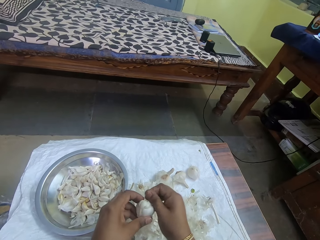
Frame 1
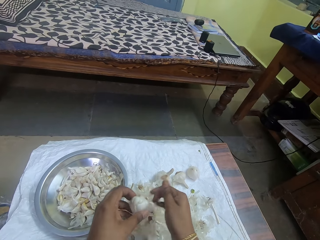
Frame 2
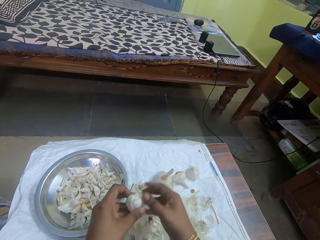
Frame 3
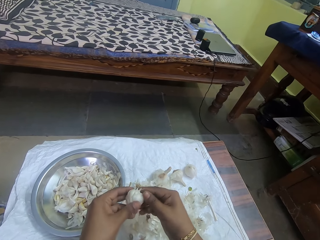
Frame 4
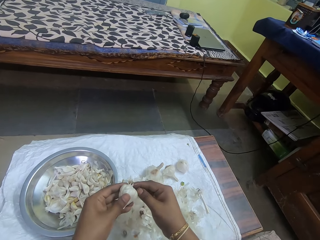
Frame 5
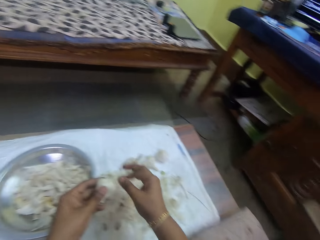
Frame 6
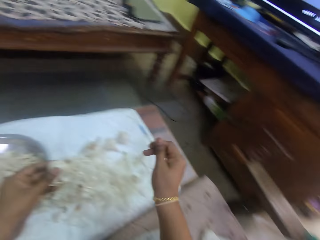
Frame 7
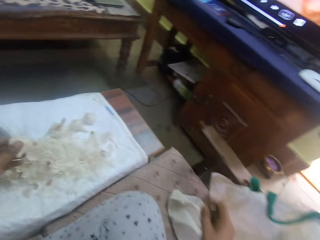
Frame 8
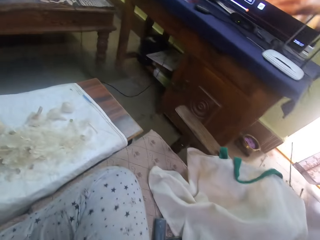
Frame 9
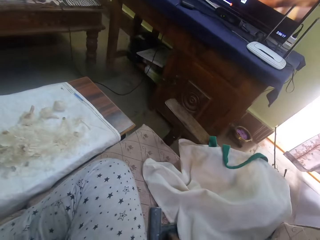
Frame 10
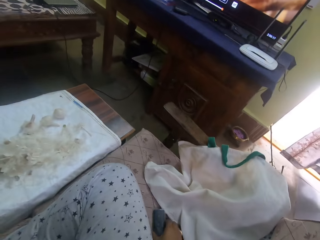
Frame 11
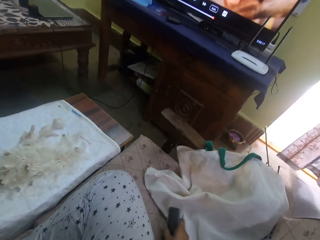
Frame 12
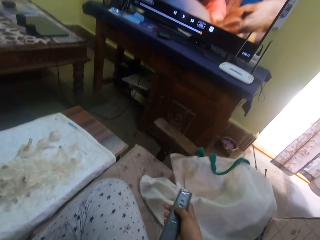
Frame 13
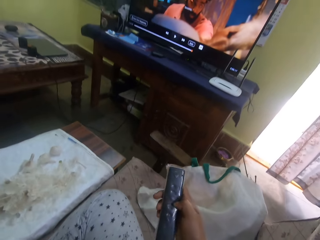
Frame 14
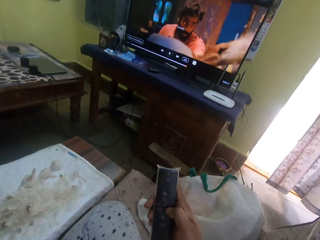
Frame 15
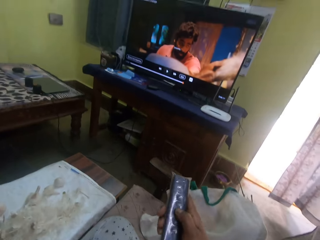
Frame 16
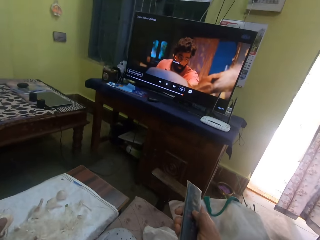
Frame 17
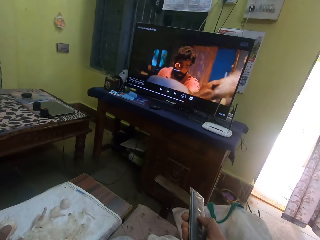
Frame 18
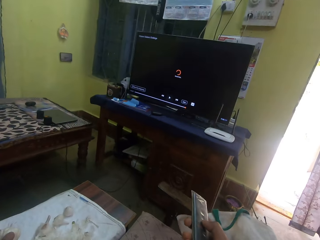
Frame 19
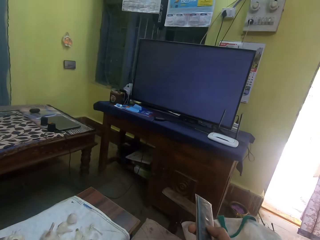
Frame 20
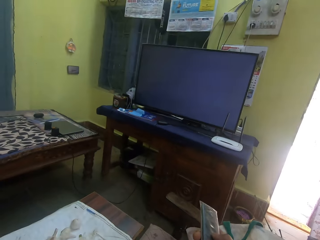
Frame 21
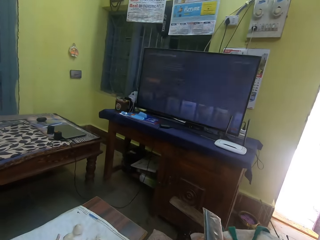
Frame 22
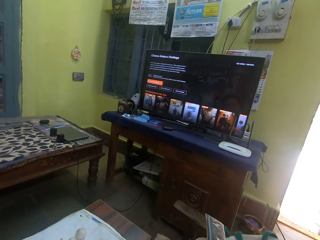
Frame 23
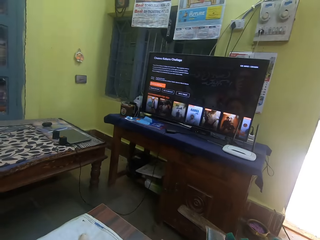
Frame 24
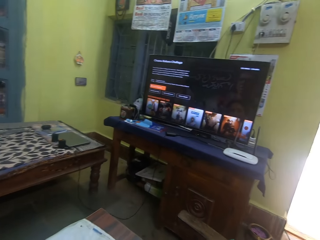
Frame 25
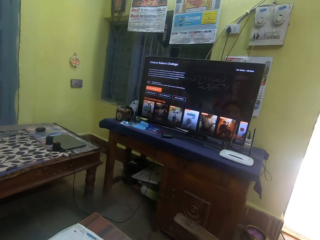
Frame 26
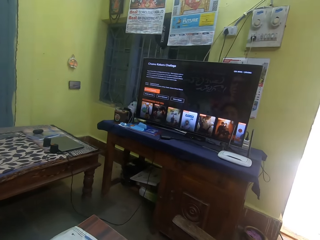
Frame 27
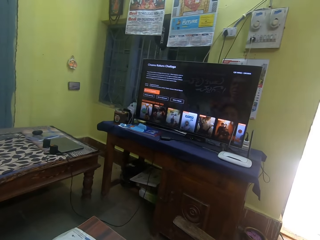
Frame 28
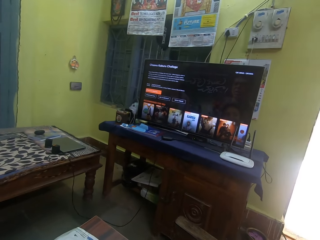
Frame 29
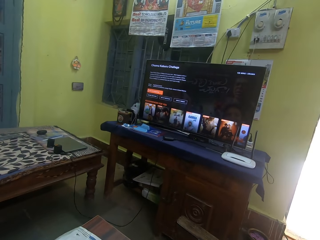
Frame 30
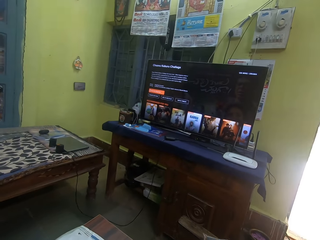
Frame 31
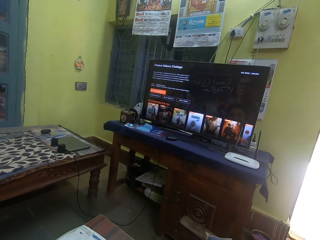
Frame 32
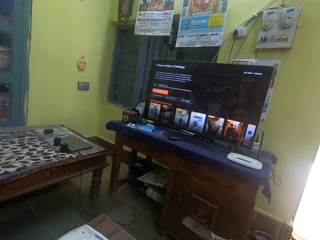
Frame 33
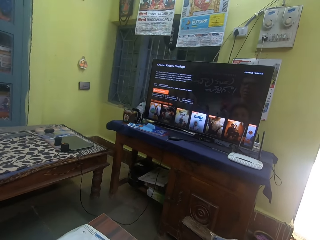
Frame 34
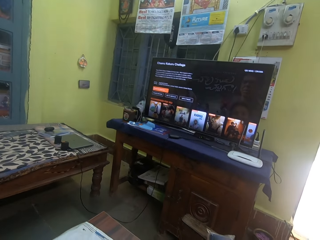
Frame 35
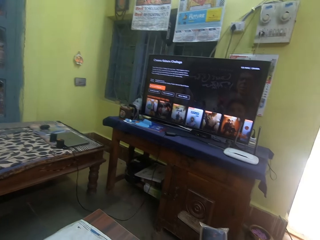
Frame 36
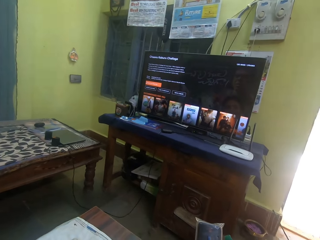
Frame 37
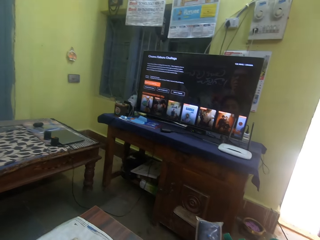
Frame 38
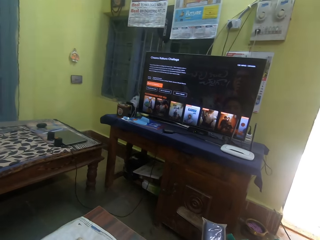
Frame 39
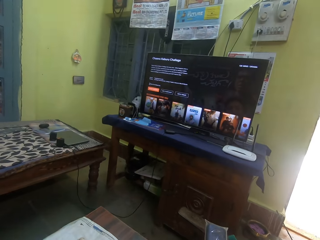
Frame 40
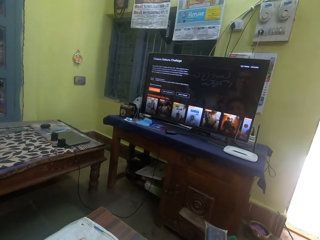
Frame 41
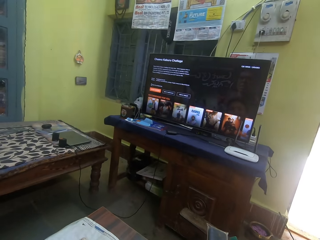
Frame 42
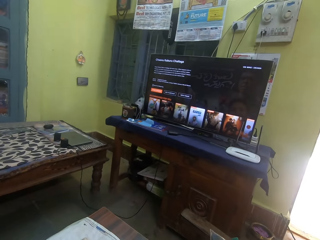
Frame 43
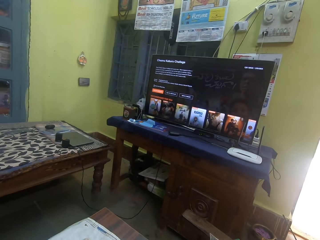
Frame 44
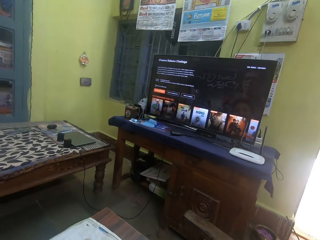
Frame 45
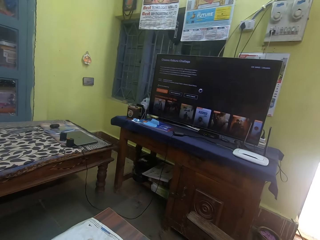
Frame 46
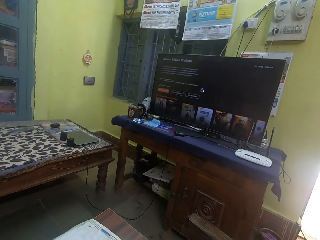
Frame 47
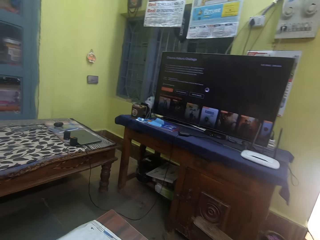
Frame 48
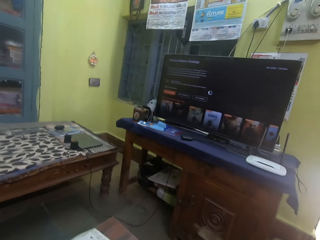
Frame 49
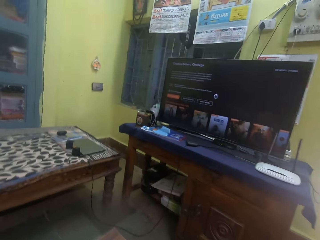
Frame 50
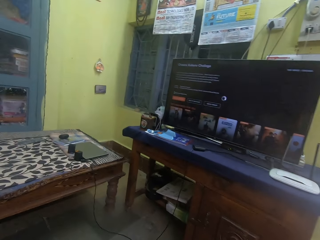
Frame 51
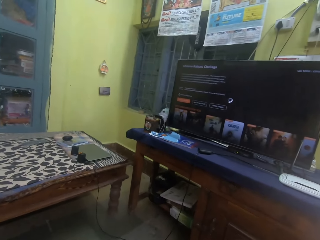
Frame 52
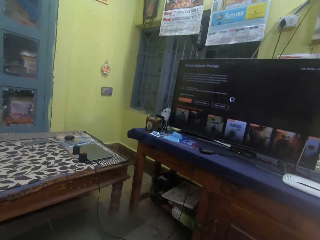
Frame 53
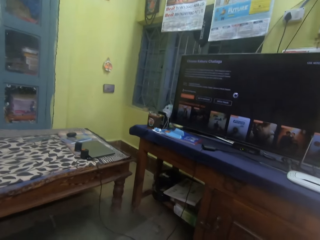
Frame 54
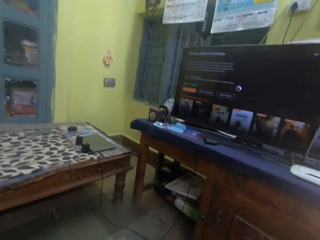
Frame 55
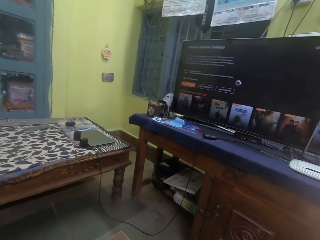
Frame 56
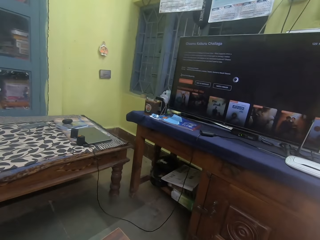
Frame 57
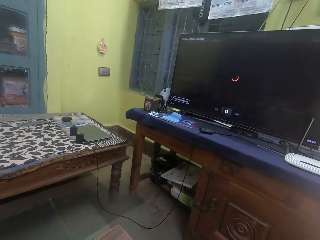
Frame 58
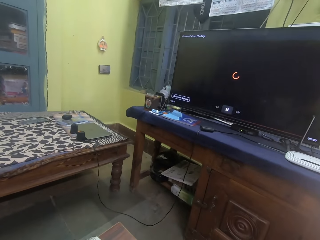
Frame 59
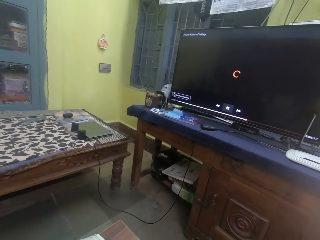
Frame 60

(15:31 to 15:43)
The camera wearer picks up a remote. They change the station with the remote. They operate the TV.

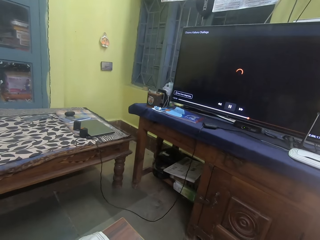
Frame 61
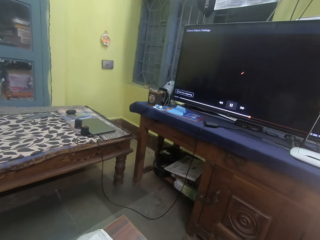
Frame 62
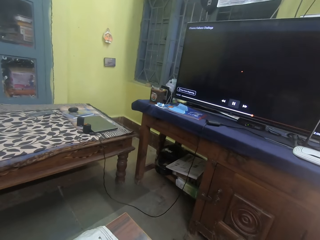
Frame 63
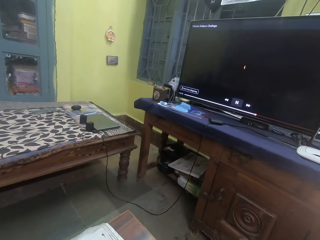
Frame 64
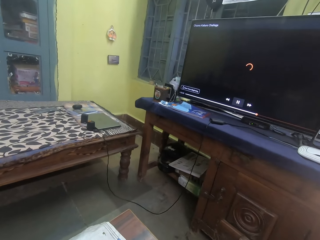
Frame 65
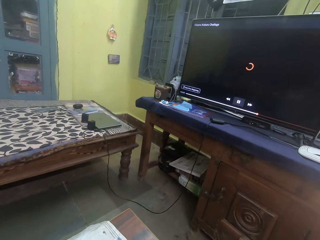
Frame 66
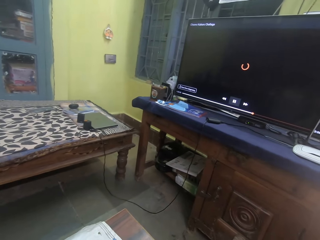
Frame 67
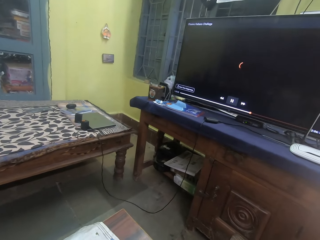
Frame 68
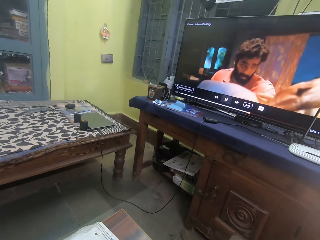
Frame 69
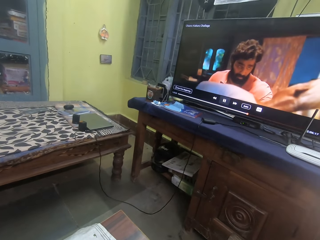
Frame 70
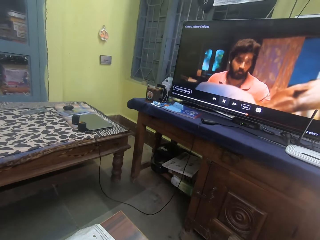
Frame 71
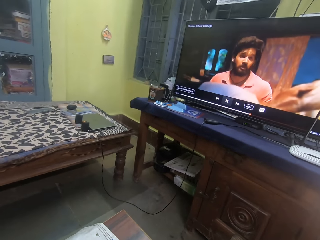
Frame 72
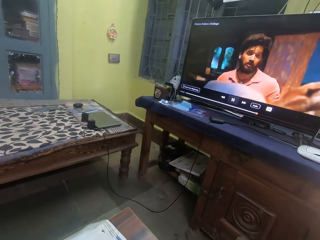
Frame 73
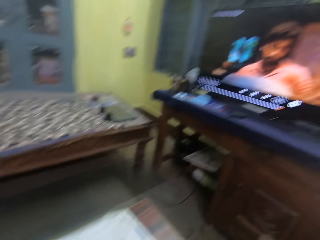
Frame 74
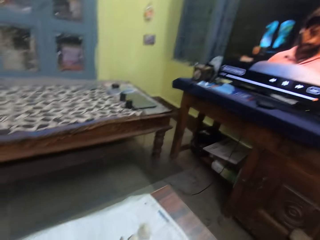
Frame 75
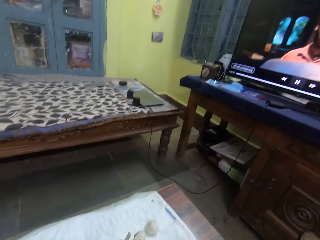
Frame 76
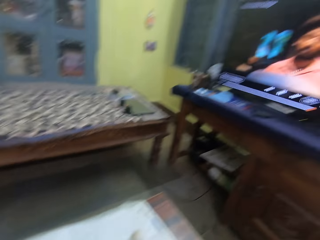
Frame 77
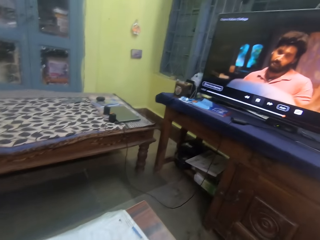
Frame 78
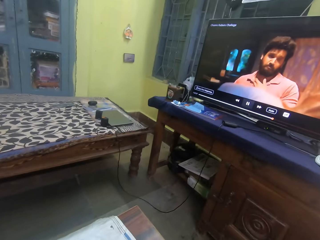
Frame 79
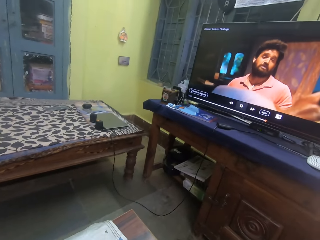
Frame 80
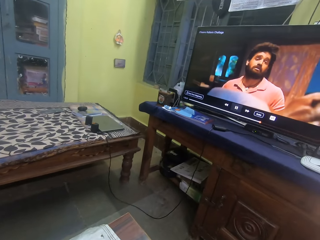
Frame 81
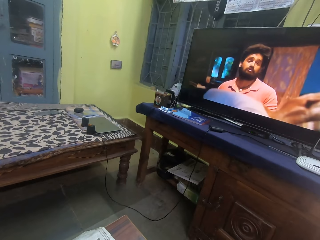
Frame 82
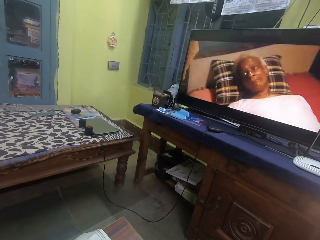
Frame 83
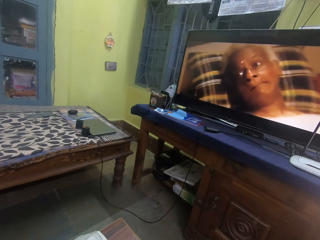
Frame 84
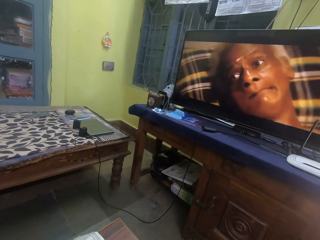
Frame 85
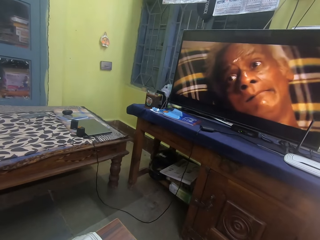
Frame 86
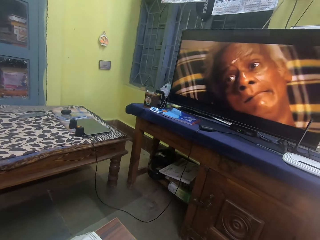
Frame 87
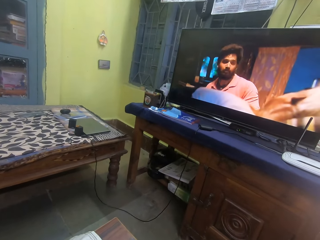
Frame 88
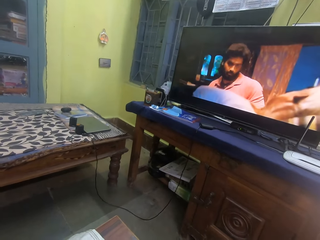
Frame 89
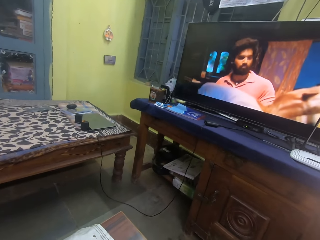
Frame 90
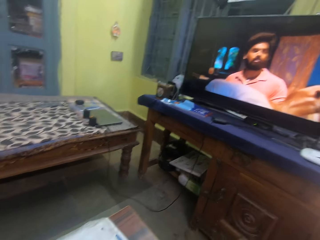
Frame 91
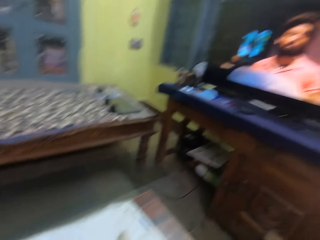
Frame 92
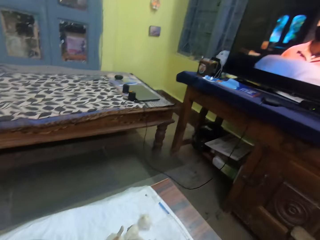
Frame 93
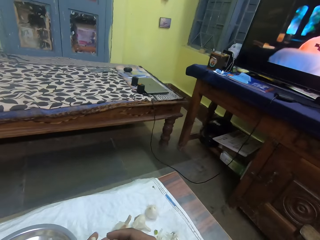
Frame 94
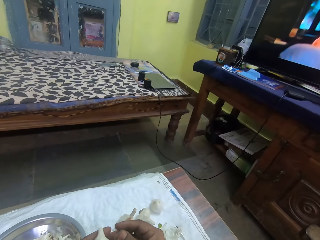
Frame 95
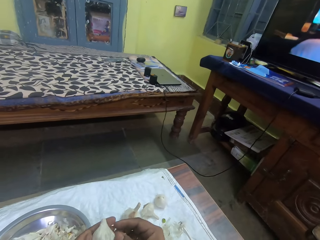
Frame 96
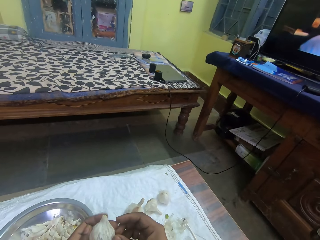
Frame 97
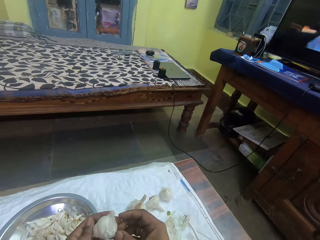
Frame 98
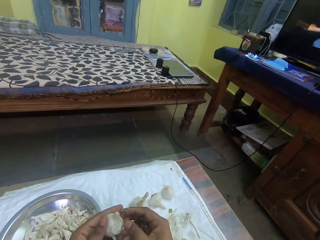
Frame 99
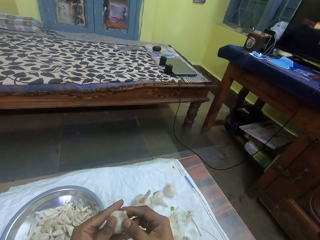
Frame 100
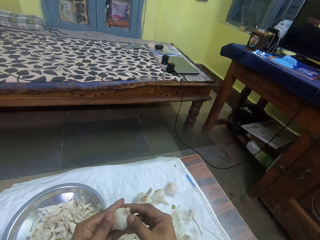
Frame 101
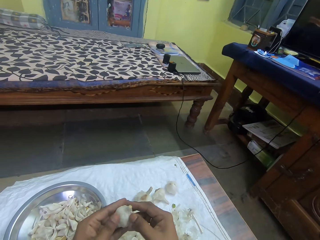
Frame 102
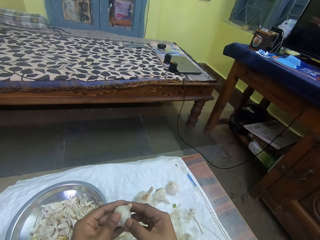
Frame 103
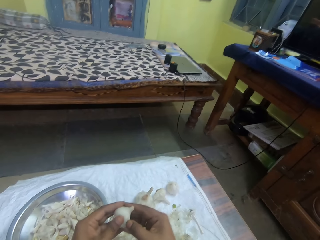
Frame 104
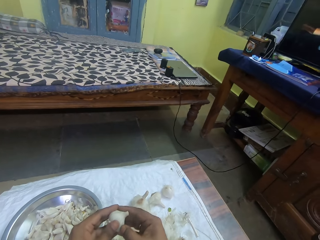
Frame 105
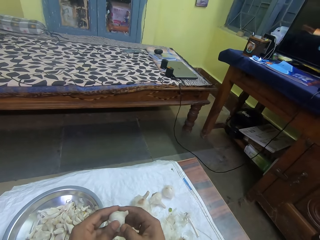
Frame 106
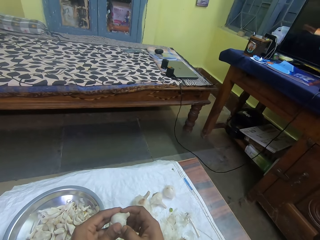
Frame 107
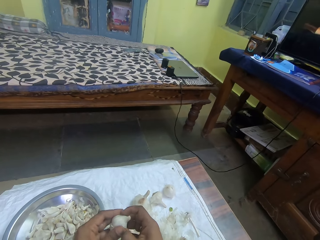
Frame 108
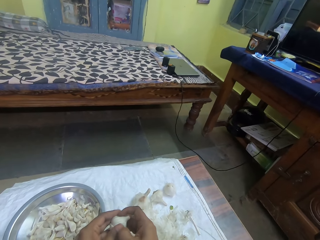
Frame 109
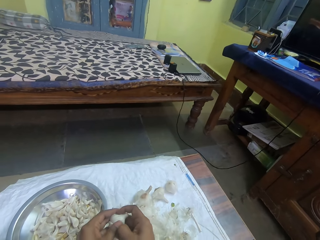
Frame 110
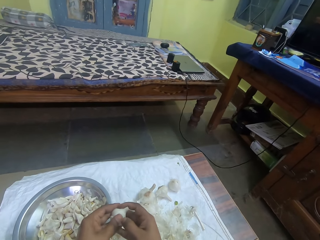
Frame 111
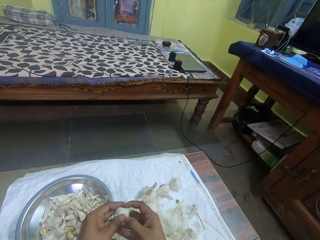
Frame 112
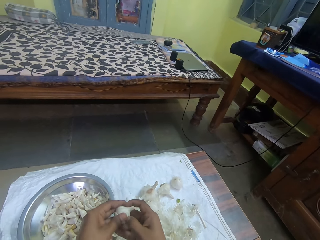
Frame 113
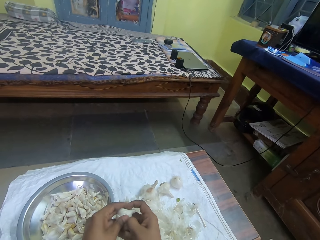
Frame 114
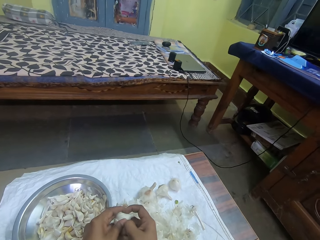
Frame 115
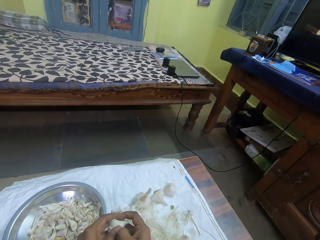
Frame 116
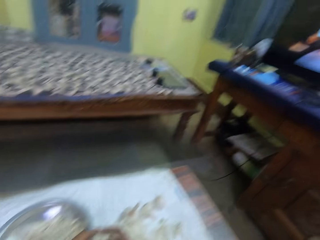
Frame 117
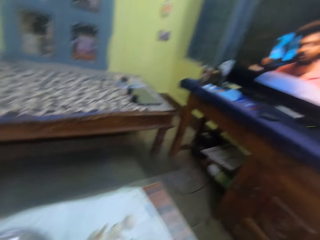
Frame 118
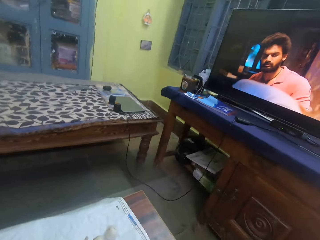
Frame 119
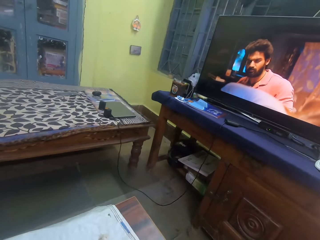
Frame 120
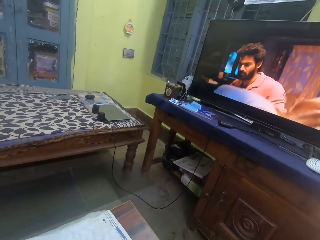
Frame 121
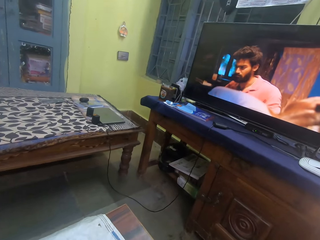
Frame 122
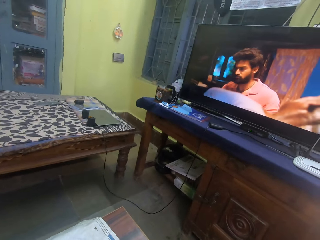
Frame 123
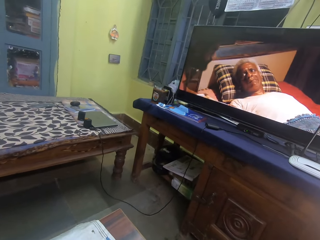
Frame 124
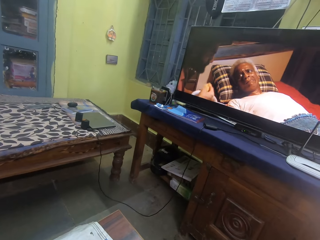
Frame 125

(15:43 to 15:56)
The camera wearer watches a television. They peel onions. They hold the garlic. They watch the television.
